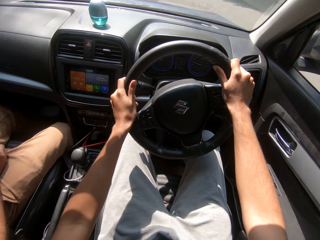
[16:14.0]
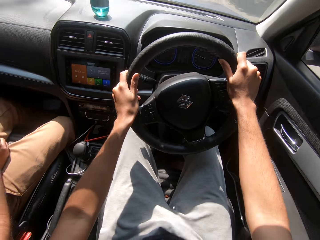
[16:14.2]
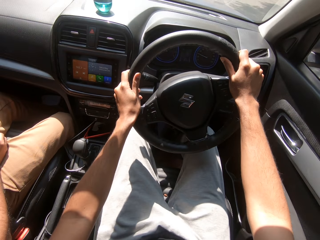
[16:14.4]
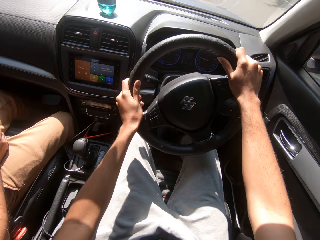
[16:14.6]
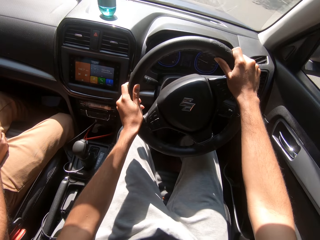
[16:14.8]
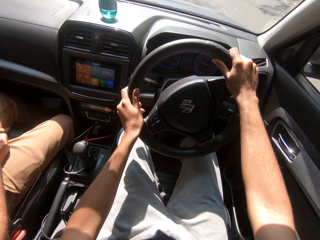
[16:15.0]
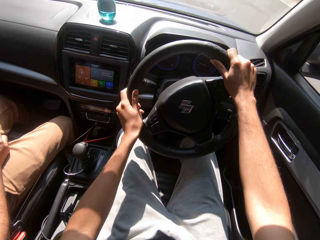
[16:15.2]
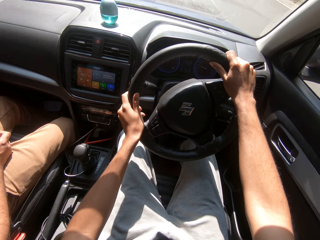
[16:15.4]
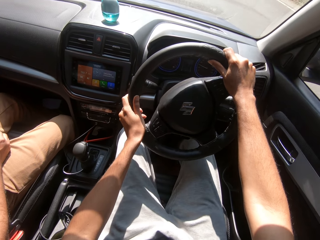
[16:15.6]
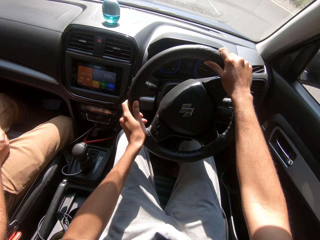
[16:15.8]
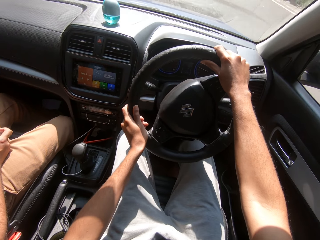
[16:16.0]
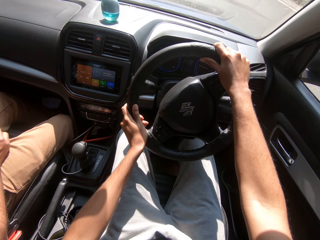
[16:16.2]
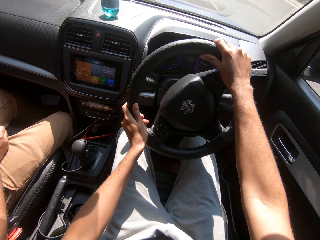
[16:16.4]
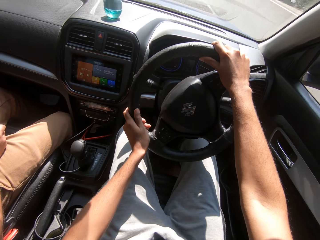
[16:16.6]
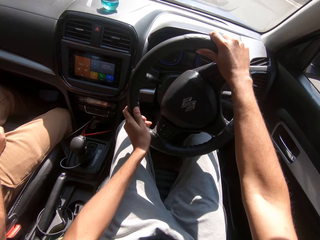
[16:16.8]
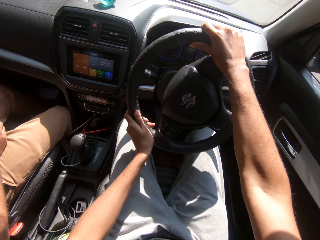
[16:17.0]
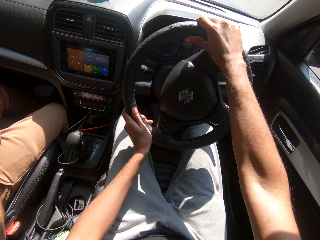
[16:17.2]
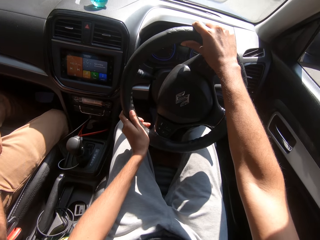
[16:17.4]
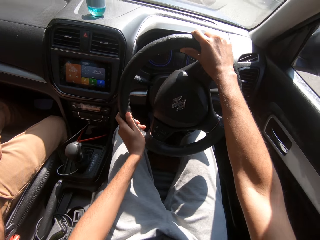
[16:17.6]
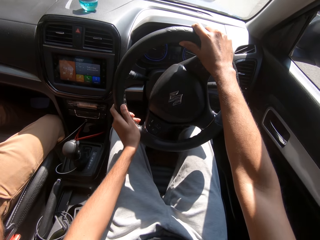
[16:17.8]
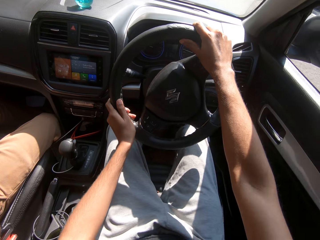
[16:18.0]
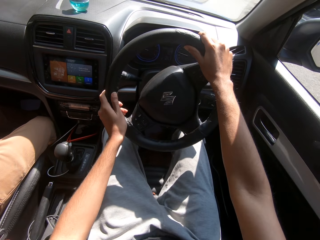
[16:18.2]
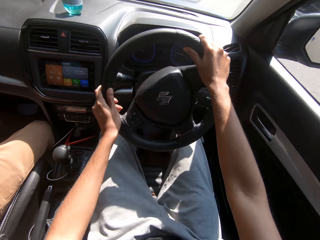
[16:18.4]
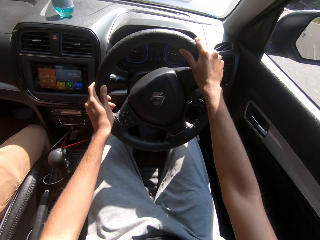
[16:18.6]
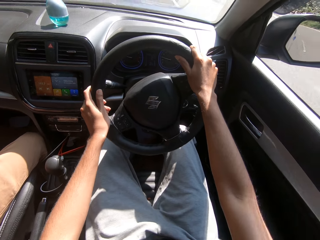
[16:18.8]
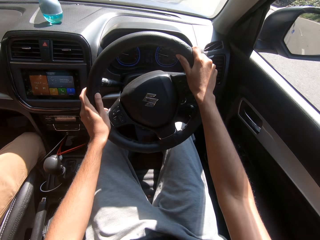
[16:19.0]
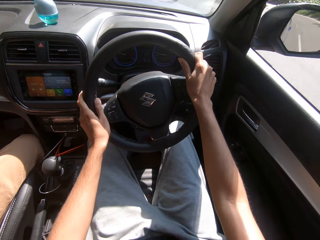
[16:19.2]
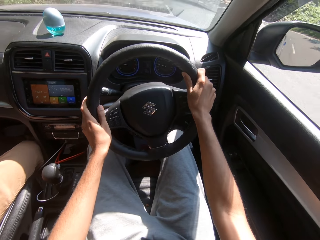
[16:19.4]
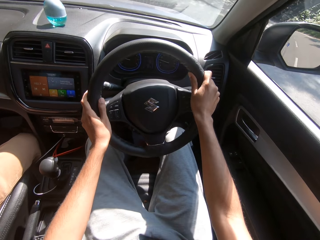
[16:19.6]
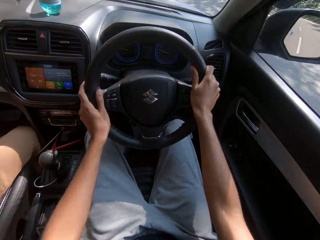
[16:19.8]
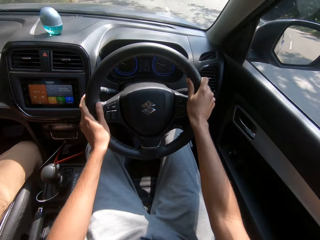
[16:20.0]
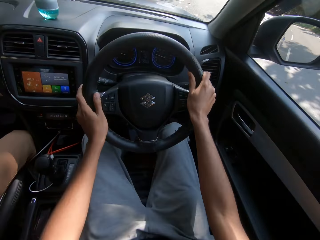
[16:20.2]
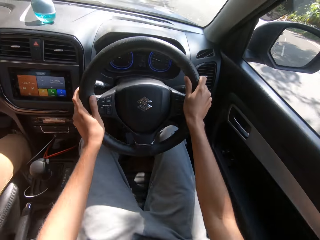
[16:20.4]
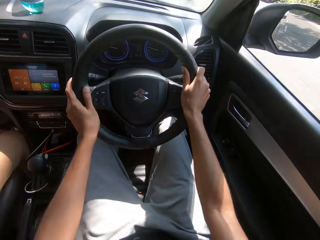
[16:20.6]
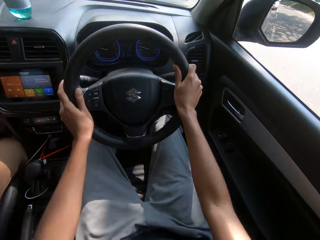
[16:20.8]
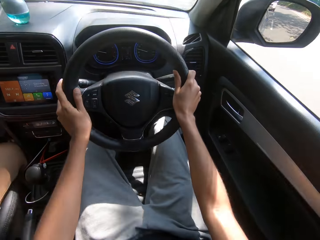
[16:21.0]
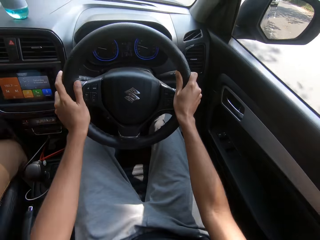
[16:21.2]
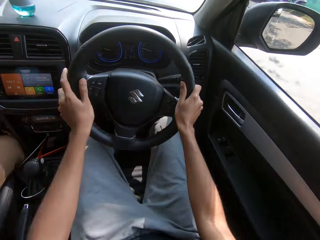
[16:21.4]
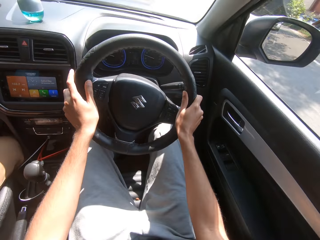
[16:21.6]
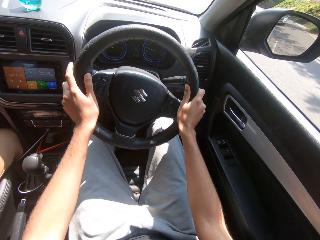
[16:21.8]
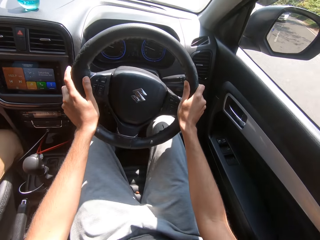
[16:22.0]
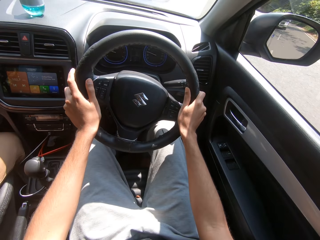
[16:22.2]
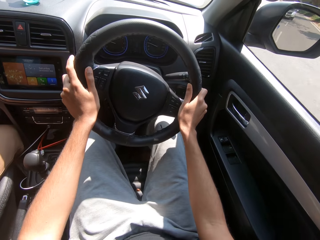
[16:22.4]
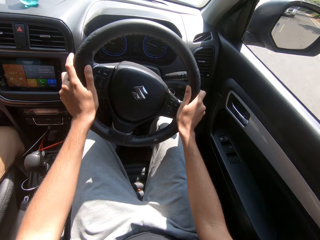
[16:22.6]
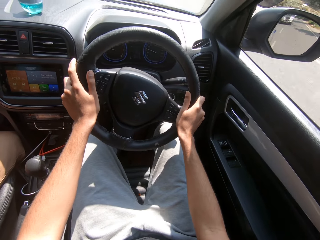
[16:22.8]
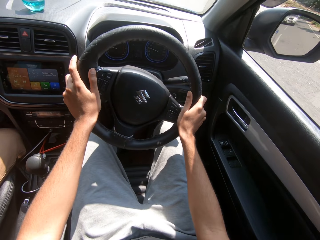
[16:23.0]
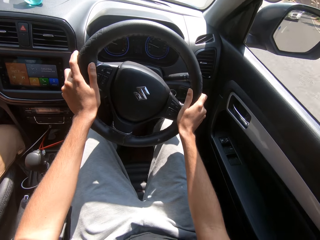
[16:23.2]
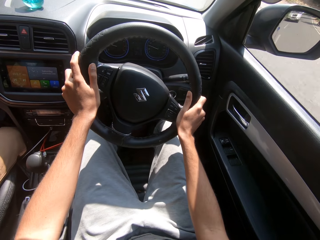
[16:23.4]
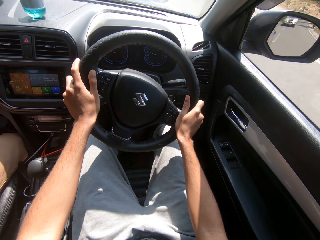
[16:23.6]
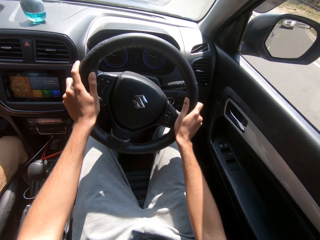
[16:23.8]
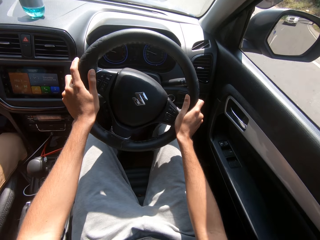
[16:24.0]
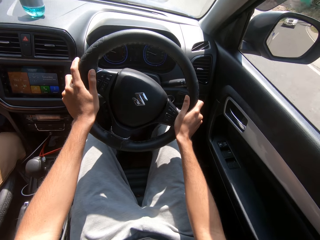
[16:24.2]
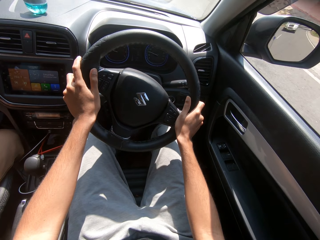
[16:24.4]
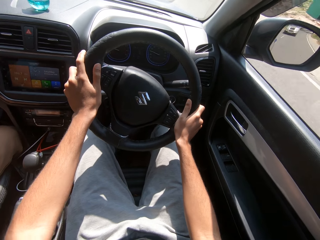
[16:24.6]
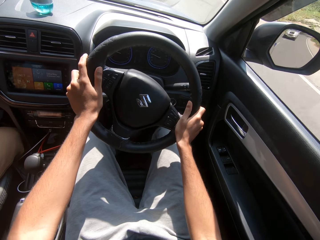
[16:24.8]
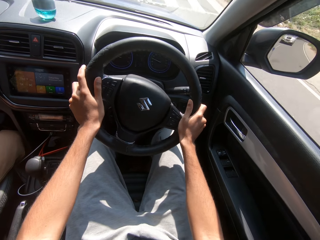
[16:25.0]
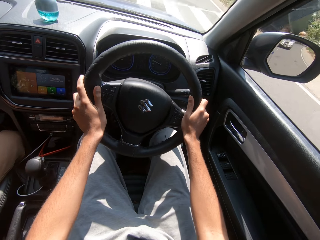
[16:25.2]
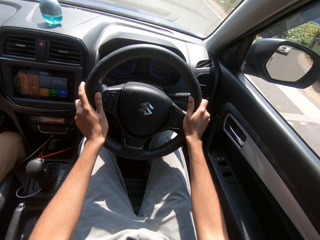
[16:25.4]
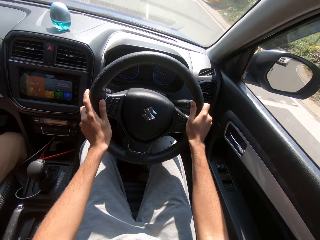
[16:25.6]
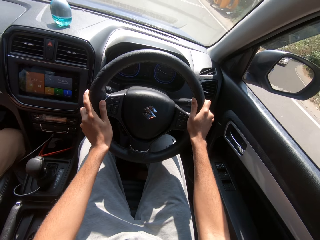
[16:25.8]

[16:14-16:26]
The man rubs his right fingers together.

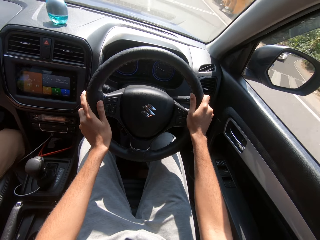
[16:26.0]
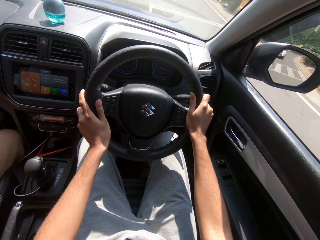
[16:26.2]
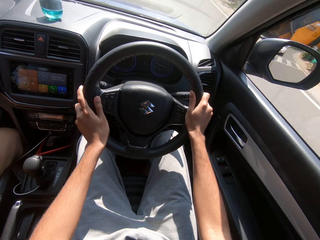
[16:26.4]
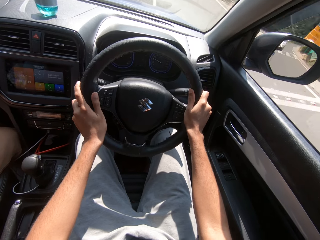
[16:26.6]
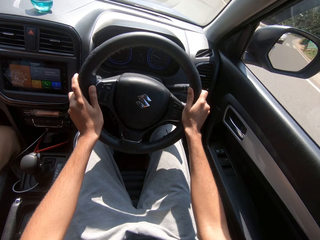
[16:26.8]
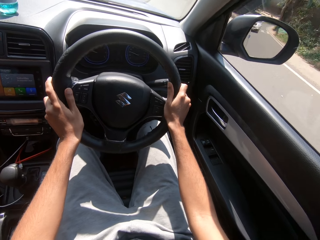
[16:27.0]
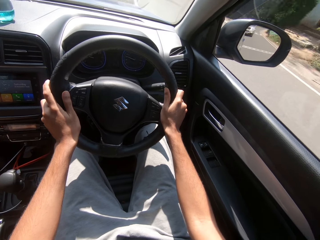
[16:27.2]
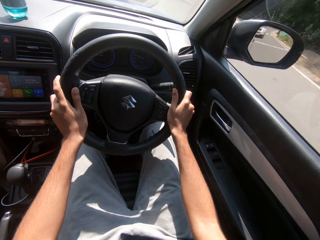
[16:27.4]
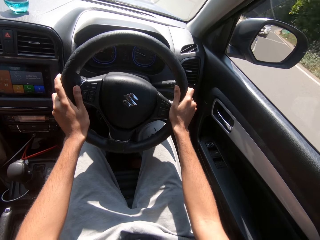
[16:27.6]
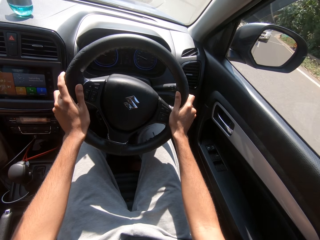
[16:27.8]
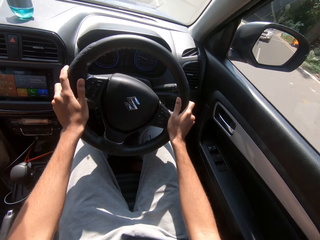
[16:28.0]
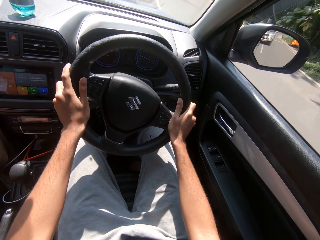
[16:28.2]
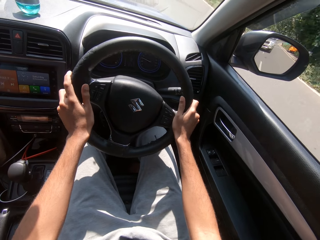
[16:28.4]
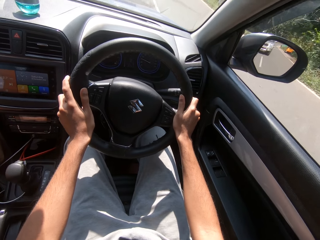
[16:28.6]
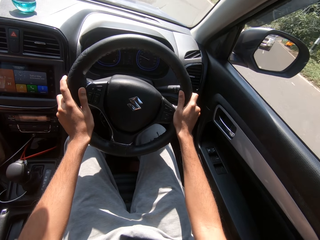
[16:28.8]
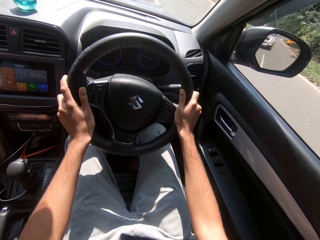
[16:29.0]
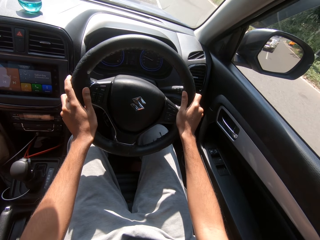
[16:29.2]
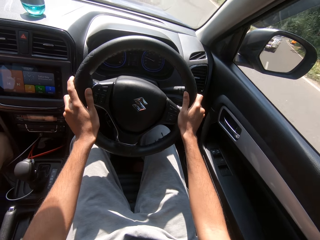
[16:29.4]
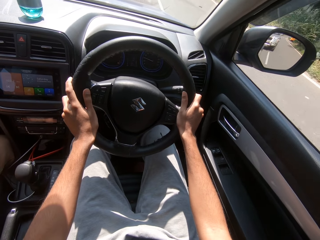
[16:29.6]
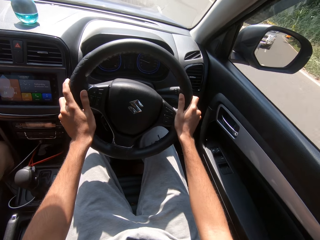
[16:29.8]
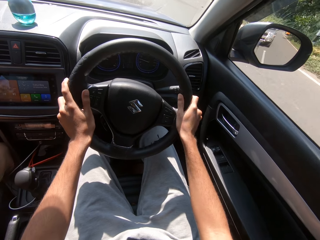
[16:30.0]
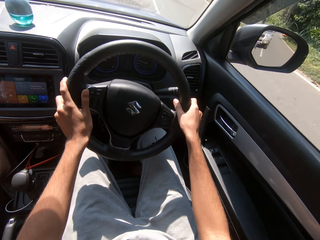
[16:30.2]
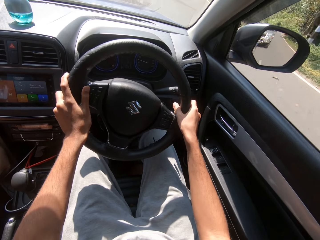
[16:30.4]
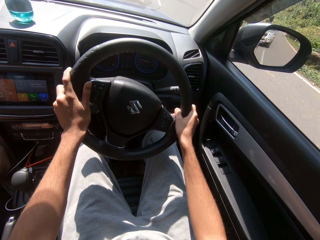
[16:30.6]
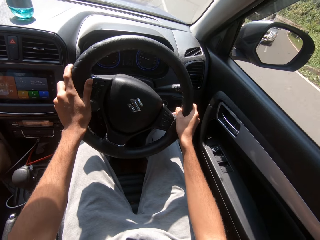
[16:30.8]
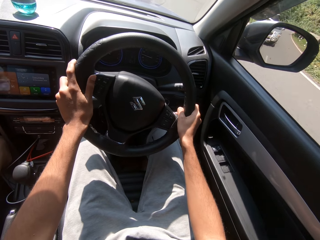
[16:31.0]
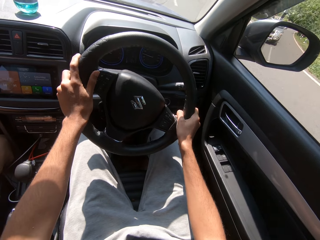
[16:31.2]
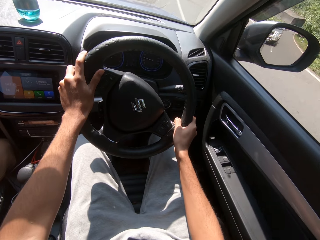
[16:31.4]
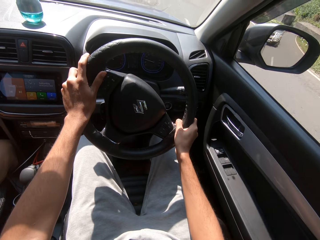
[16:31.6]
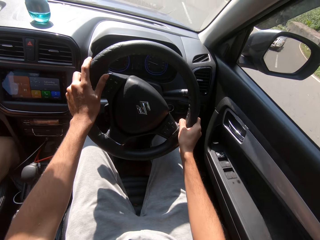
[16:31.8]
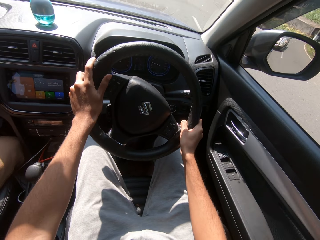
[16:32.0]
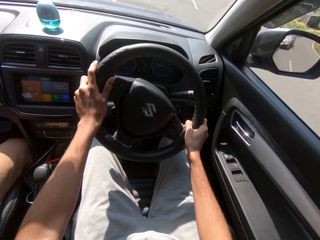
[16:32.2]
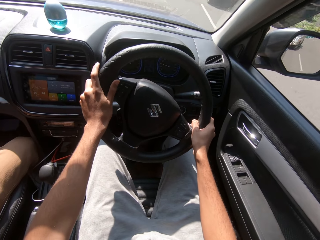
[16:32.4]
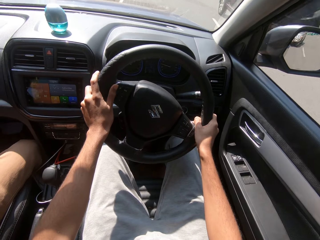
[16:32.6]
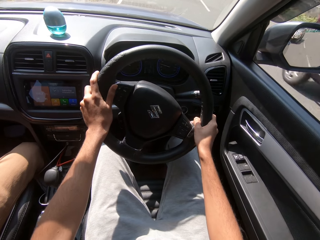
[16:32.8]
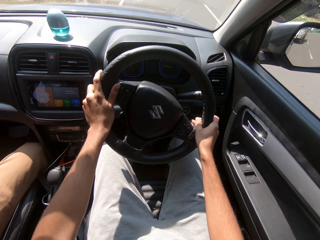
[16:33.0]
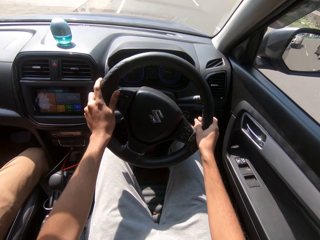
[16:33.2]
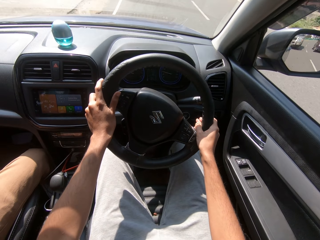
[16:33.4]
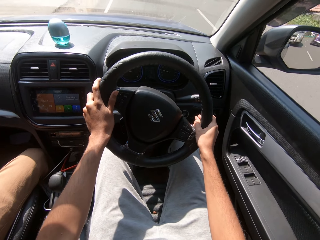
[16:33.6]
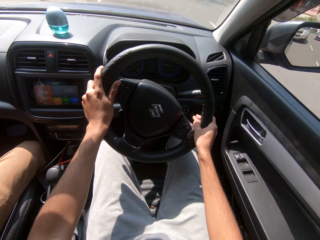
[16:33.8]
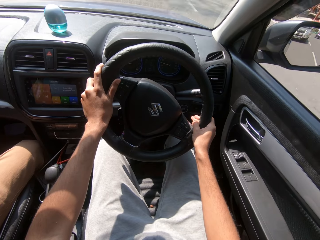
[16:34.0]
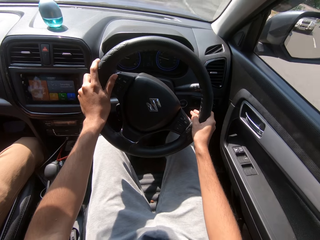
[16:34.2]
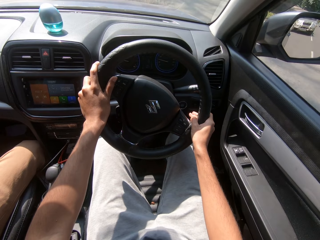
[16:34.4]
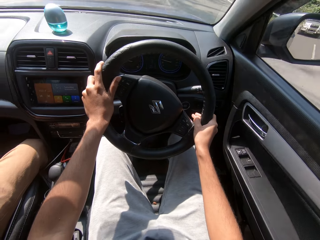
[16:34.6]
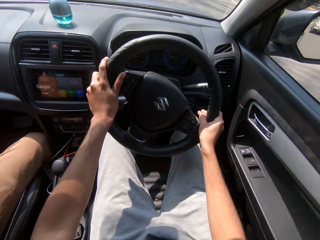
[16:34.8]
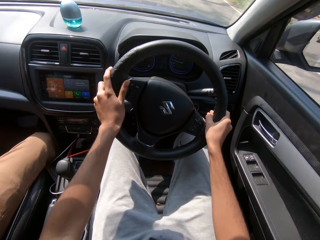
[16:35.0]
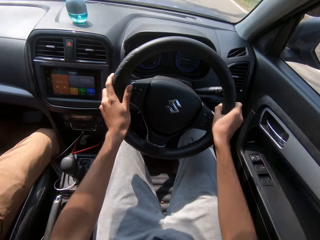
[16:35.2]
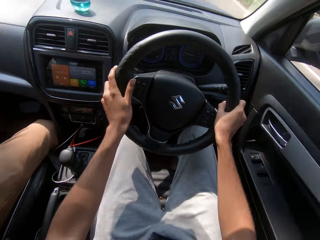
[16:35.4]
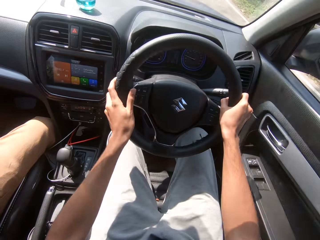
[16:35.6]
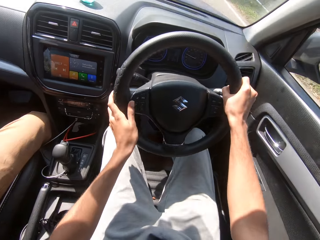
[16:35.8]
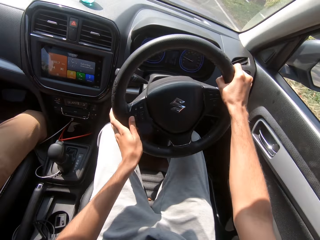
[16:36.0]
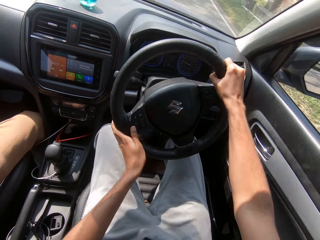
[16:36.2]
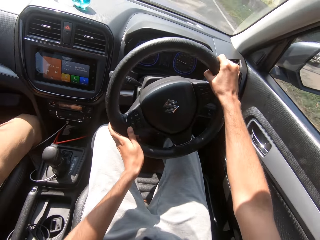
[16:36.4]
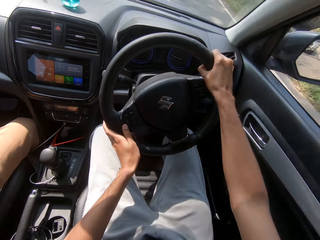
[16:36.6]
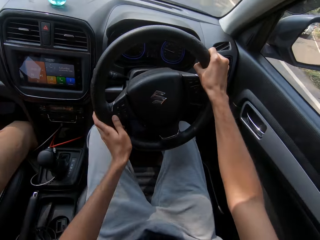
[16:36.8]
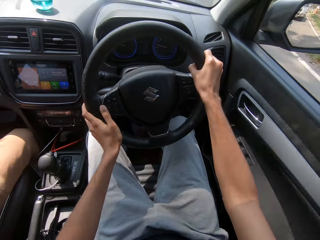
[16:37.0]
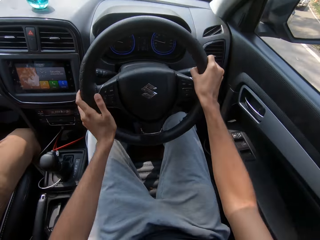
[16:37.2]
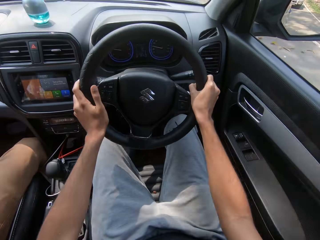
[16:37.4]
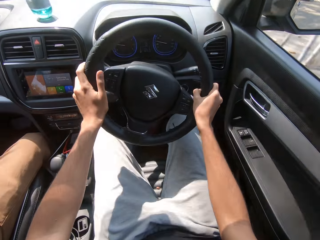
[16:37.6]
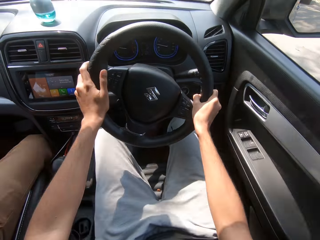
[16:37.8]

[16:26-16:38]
The camera wearer drives the car past a black car.
